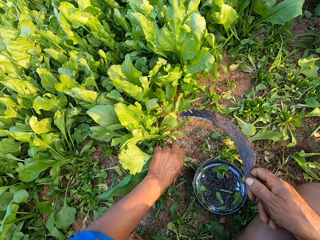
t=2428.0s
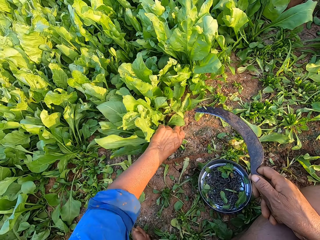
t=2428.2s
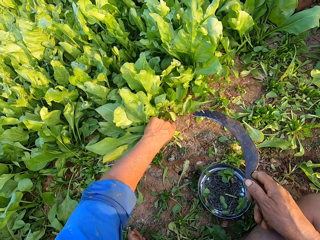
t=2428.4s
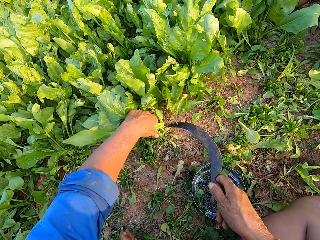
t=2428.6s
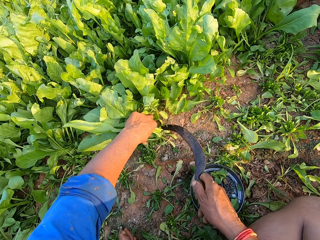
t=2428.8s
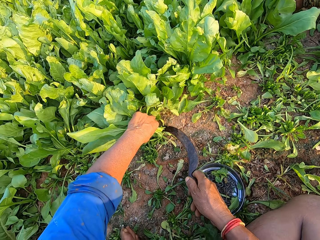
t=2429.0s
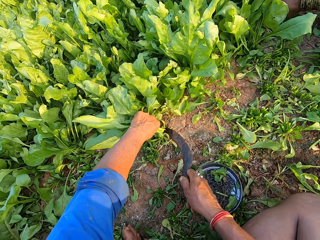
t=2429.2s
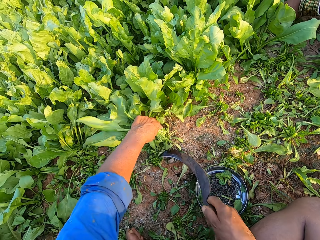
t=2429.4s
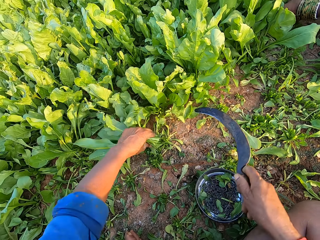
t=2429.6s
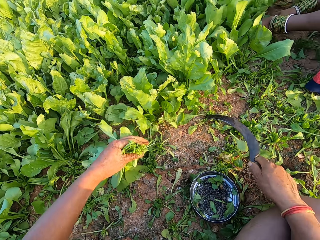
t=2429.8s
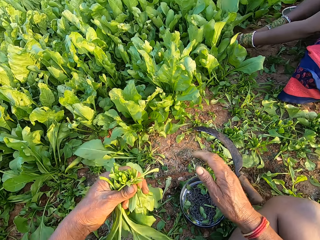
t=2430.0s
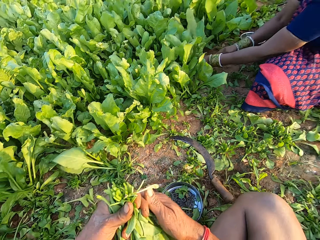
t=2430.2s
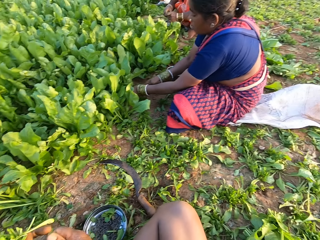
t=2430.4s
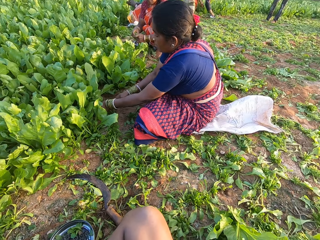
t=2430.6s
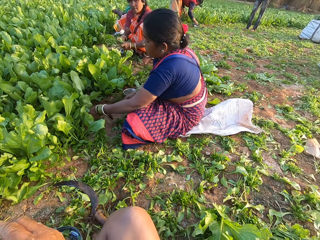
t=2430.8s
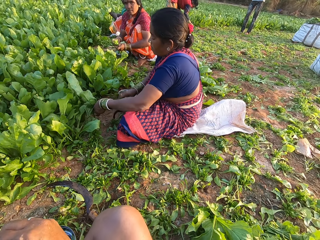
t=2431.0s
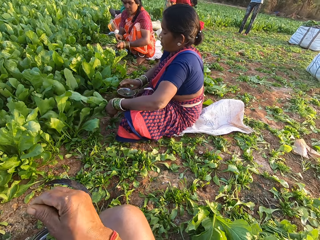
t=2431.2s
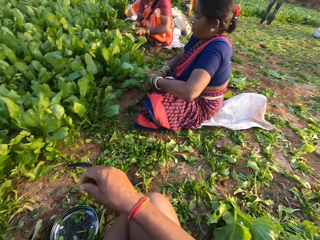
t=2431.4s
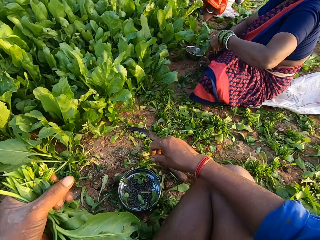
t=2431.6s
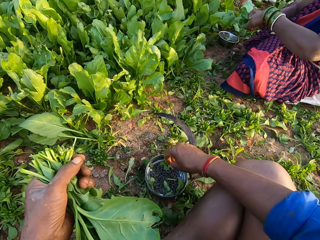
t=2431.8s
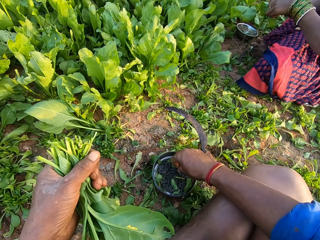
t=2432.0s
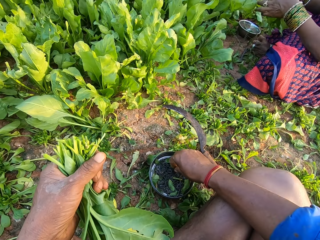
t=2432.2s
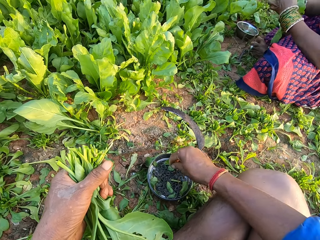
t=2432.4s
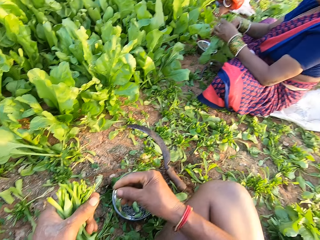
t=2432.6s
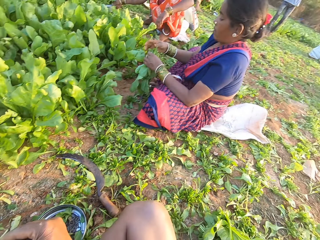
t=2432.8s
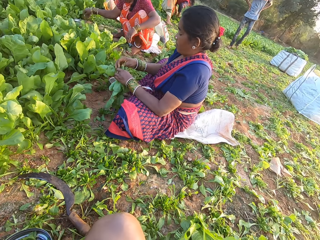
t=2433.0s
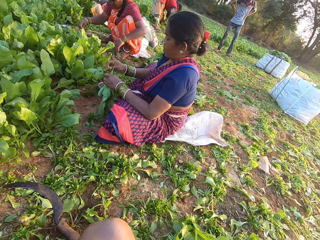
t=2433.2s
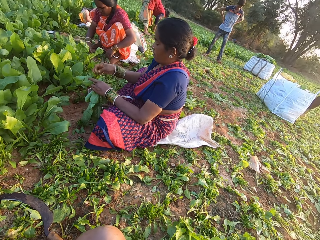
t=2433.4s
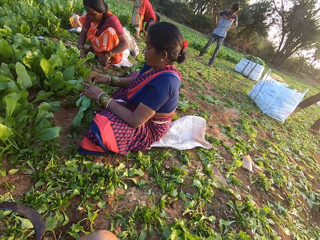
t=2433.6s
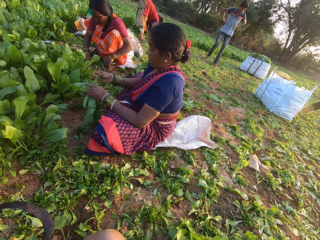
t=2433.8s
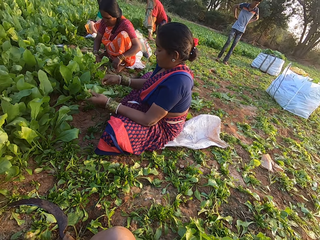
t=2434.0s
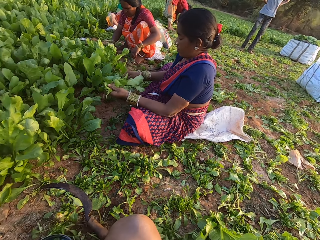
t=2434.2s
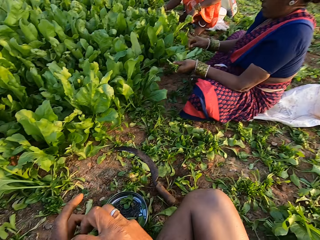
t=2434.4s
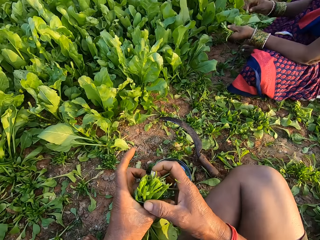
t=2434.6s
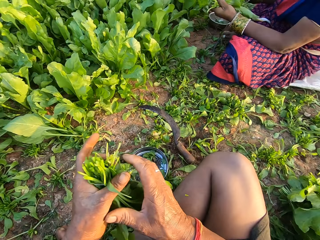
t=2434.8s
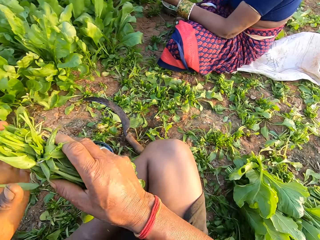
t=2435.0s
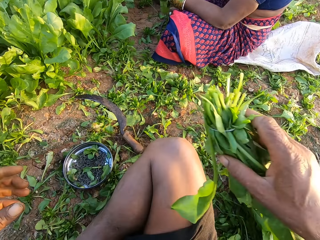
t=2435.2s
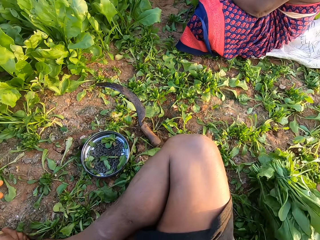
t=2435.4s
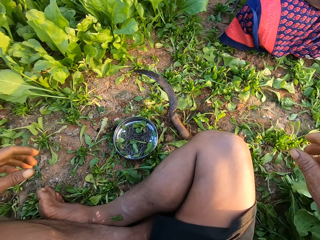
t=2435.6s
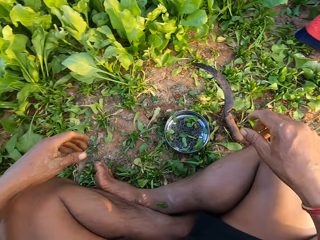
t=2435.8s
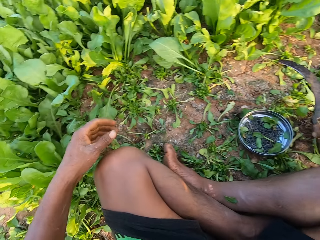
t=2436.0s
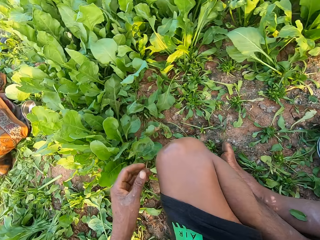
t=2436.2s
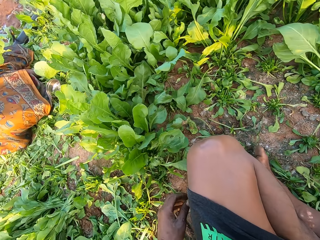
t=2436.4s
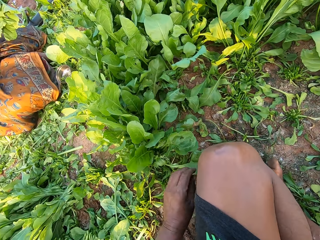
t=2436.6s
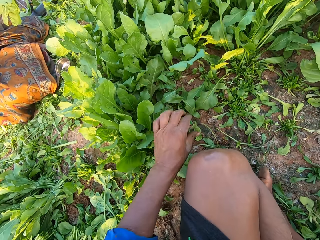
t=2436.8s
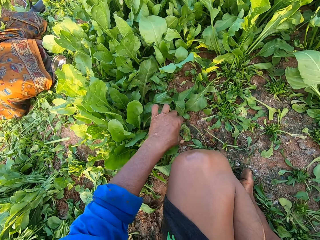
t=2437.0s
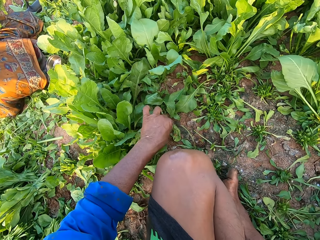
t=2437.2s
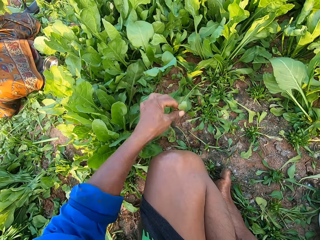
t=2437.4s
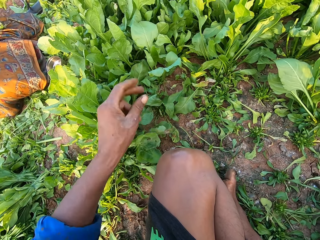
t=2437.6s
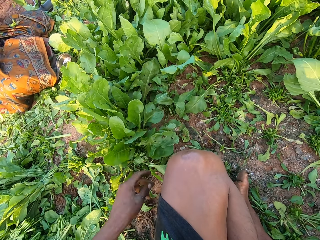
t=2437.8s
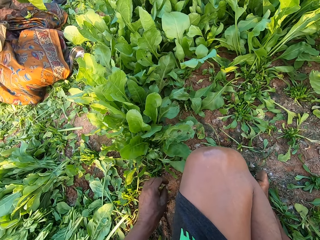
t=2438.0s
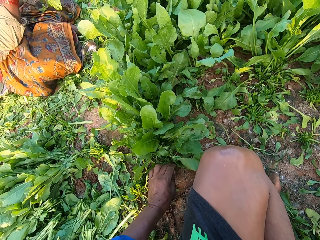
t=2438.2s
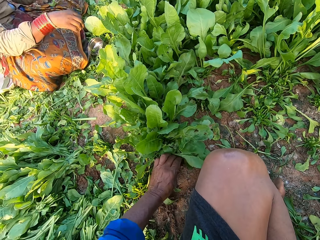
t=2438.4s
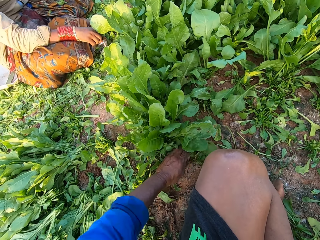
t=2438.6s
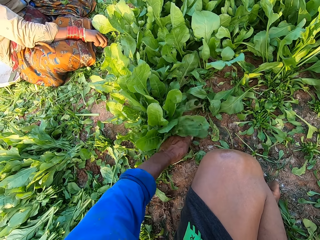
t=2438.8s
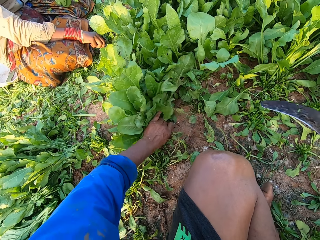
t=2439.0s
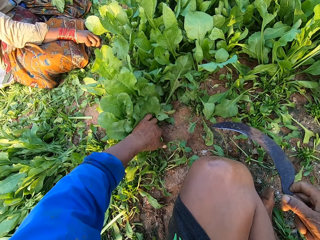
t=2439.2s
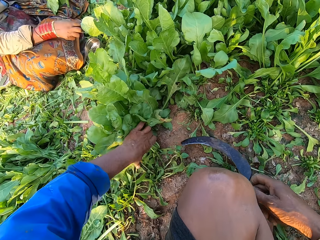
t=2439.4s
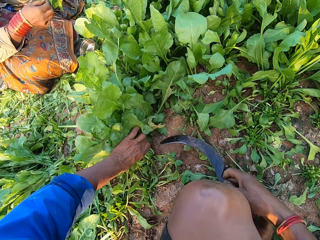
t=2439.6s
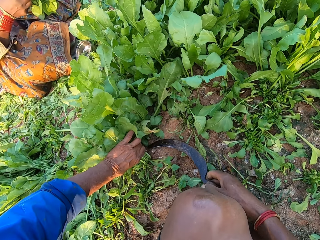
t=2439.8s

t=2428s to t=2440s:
The camera wearer grabs some spinach in the ground with his left hand. He cuts the spinach with the sickle in his right hand. He drops the sickle on the ground with his right hand. He adjusts the spinach with both hands. He converses with a person. A woman adjusts some spinach with both hands. Another woman adjusts the spinach with both hands. The camera wearer picks a rubber band from the bowl with his right hand. He ties the spinach with the rubber band in his right hand. He converses with the person. He drops the spinach on the ground with his right hand. He looks around. He removes a weed from some spinach in the ground with his left hand. He tosses the weed on the ground with his left hand. He grabs some spinach in the ground with his left hand. A third woman picks a rubber from the bowl with her right hand.

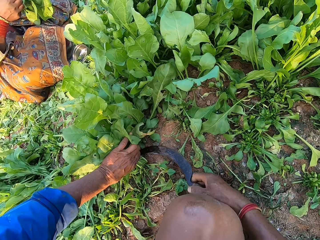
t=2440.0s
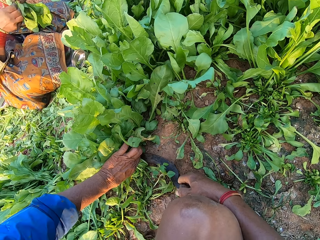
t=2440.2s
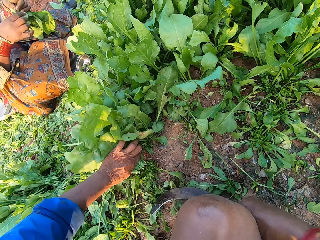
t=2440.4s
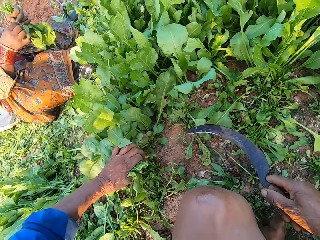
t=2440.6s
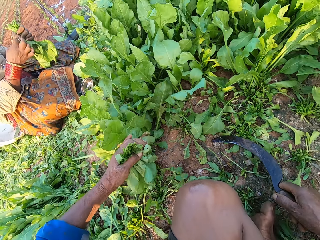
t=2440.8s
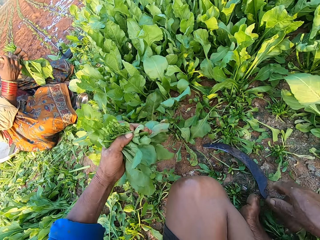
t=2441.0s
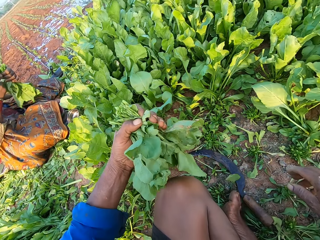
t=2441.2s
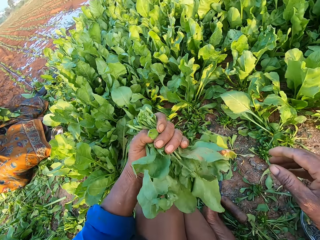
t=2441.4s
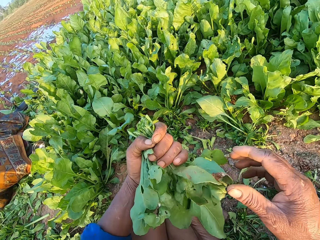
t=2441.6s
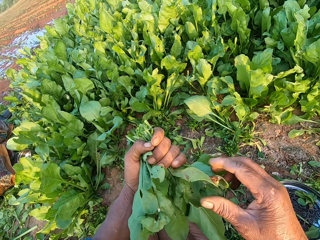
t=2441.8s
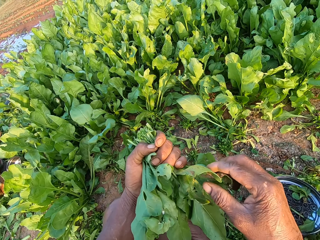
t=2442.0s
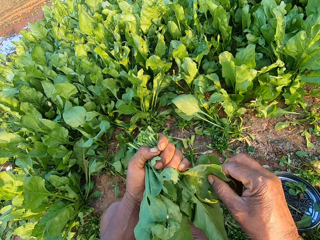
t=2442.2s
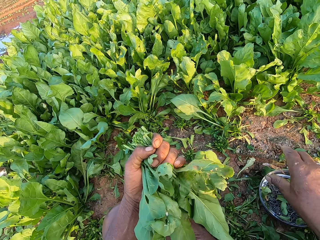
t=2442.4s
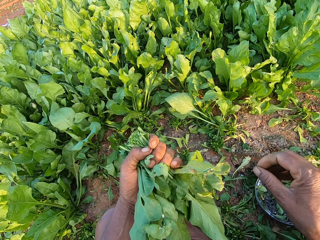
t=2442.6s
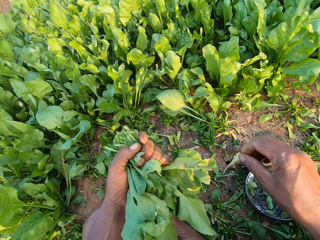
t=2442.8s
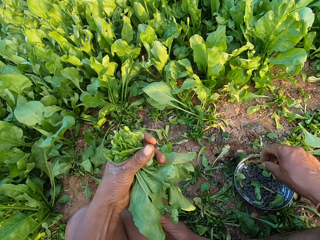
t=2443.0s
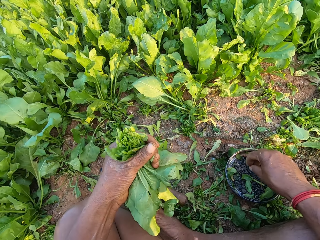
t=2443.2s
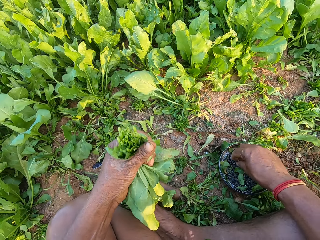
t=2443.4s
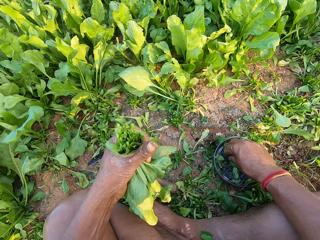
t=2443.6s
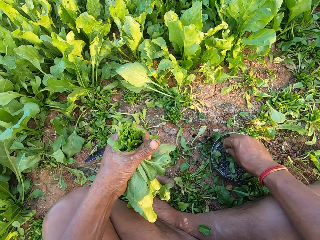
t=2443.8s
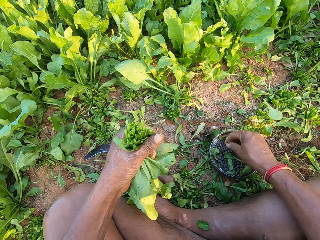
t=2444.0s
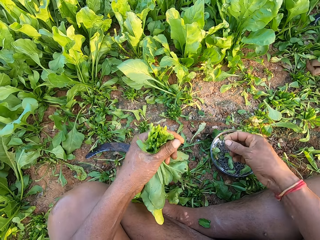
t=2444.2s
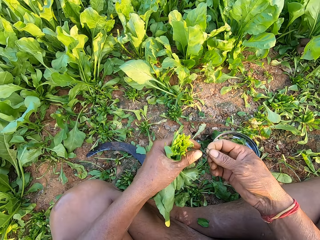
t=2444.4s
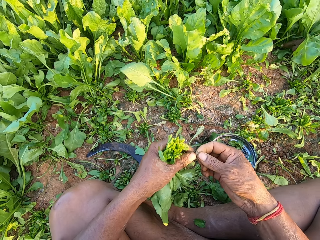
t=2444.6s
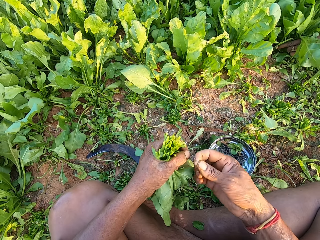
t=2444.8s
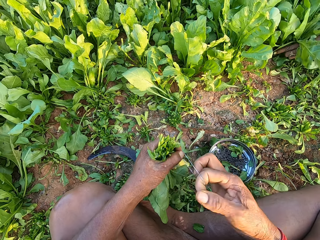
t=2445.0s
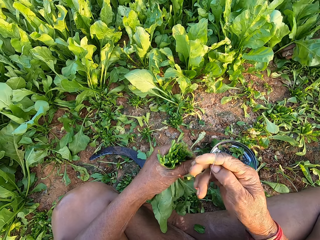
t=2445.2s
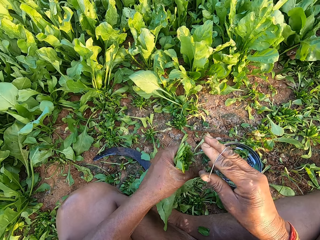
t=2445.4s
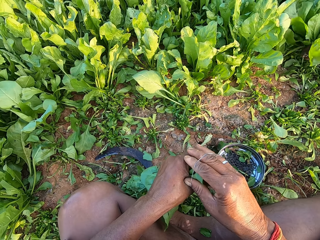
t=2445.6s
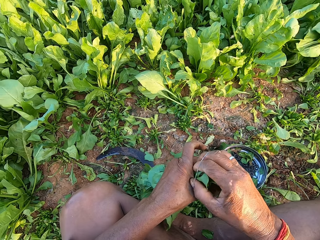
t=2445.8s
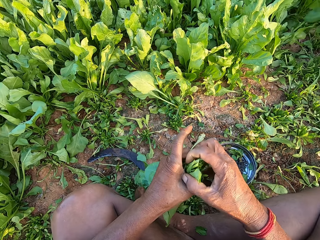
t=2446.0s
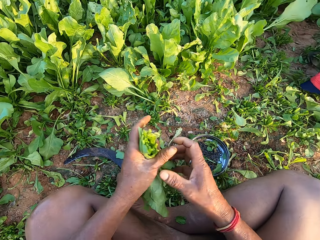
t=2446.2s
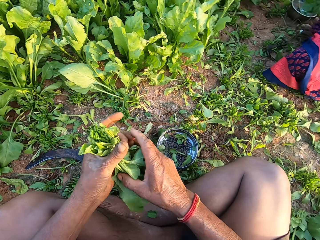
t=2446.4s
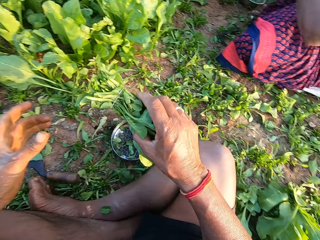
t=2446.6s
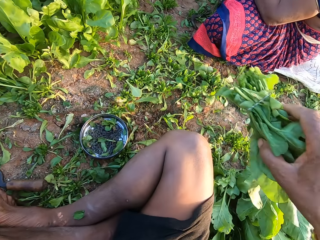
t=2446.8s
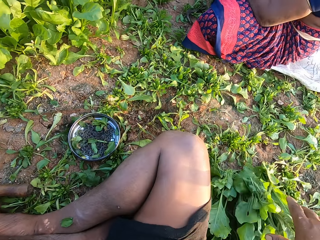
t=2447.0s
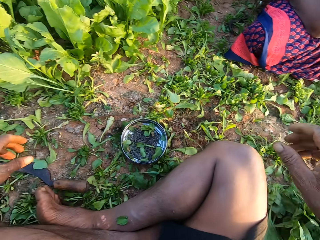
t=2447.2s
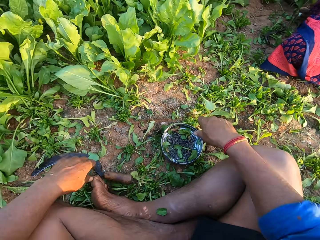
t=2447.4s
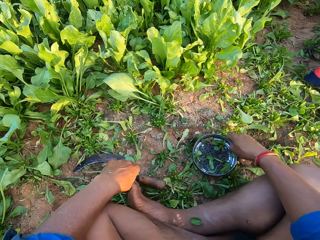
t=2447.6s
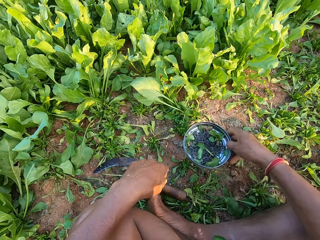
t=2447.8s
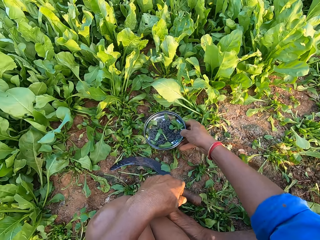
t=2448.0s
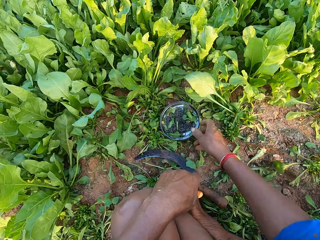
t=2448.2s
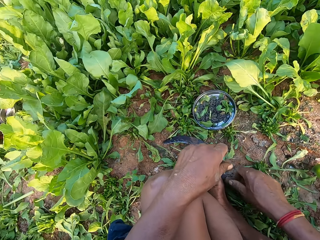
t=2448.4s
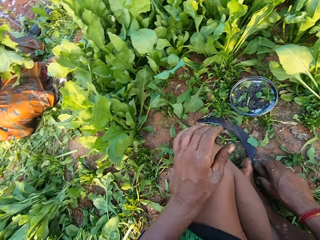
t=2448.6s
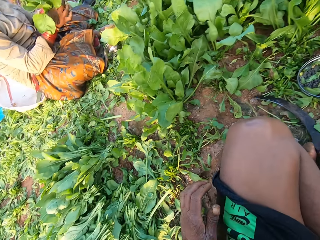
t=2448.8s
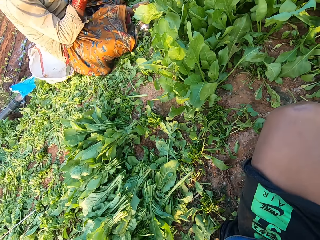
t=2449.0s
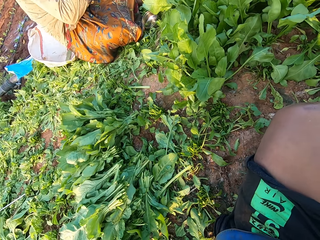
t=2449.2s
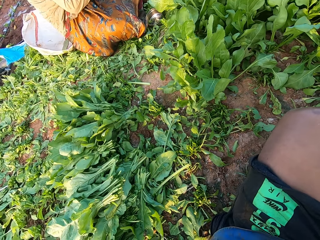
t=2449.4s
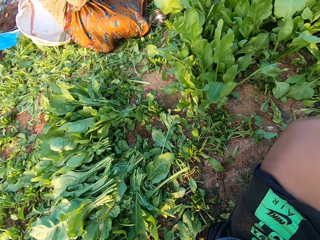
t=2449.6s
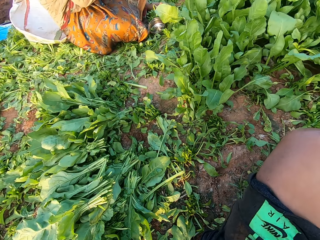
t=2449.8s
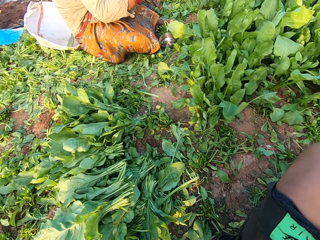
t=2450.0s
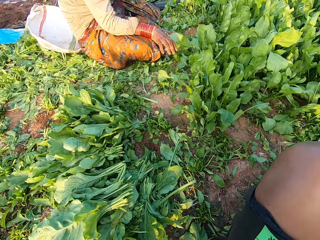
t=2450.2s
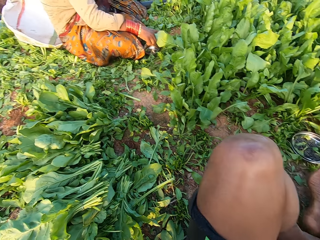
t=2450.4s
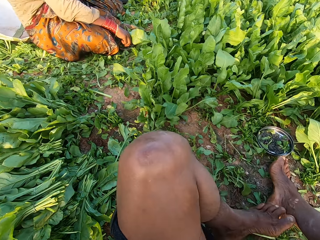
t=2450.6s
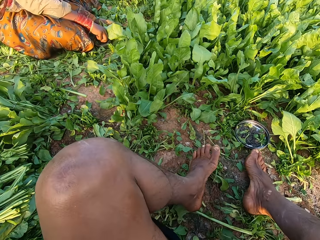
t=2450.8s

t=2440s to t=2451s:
The camera wearer cuts the spinach with the sickle in his right hand. He drops the sickle on the ground with his right hand. He removes dirt from the spinach in his left hand with his right hand. He tears a dry leaf on the spinach. He picks a rubber band from the bowl with his right hand. He adjusts the rubber band with both hands. A woman grabs some spinach in the ground with her left hand. The camera wearer binds the spinach plants in his left hand with the rubber band in his right hand. He passes the bundle of spinach plants from his left hand to his right hand. He drops the bundle of spinach plants on the ground with his right hand. He picks the metal plate from the ground with his right hand. He drops the metal plate on the ground with his right hand. He holds the sickle on the ground with his right hand. Another woman holds the spinach plant with her hands. The camera wearer moves on the ground. He adjusts his left leg.
